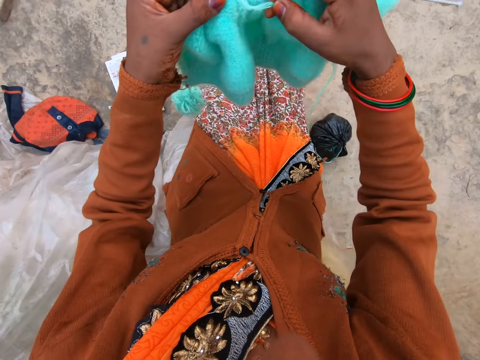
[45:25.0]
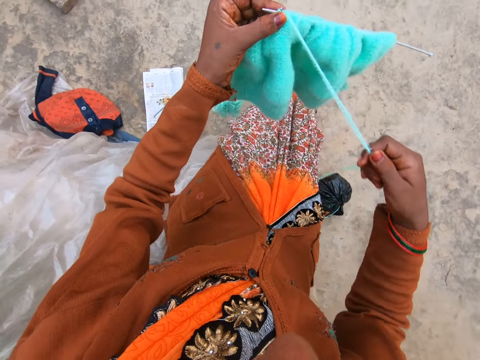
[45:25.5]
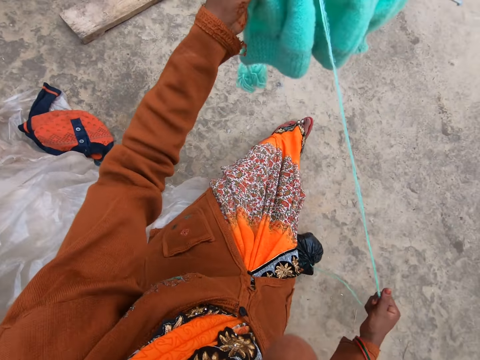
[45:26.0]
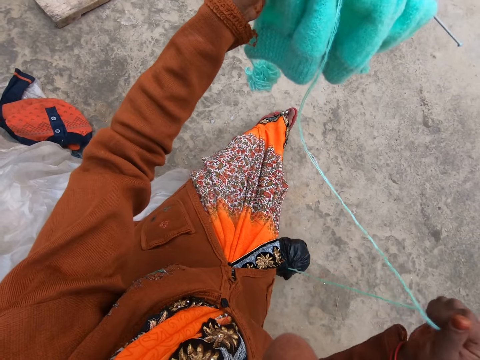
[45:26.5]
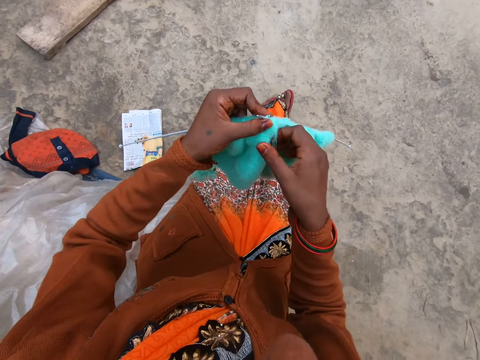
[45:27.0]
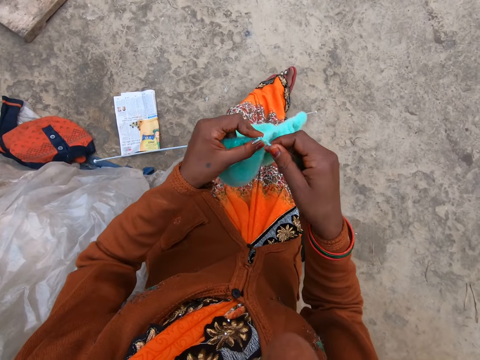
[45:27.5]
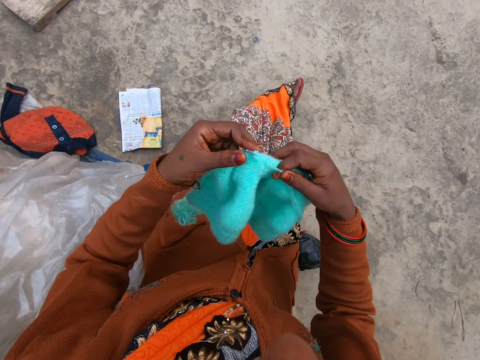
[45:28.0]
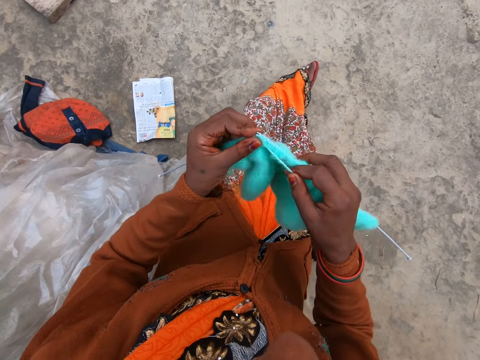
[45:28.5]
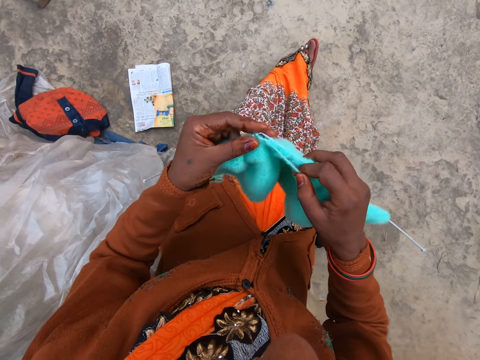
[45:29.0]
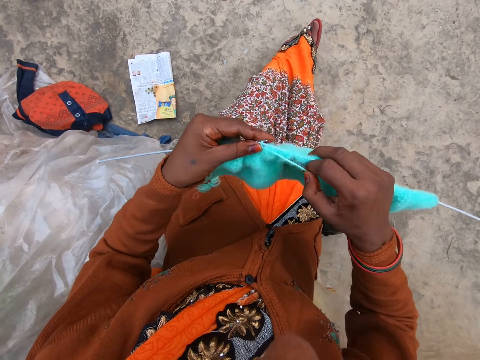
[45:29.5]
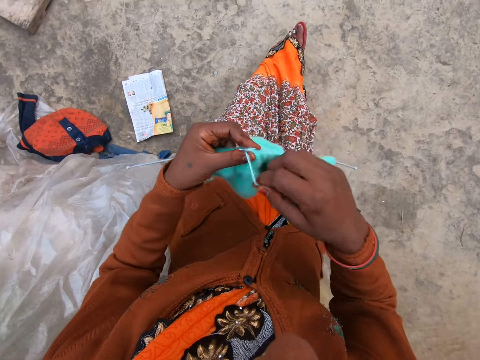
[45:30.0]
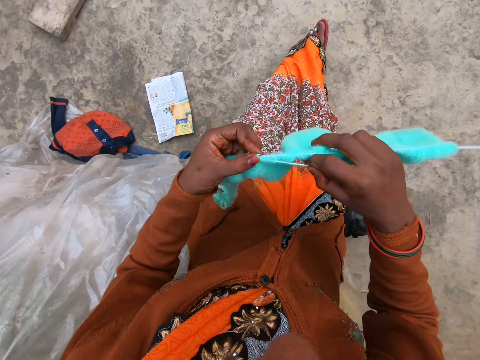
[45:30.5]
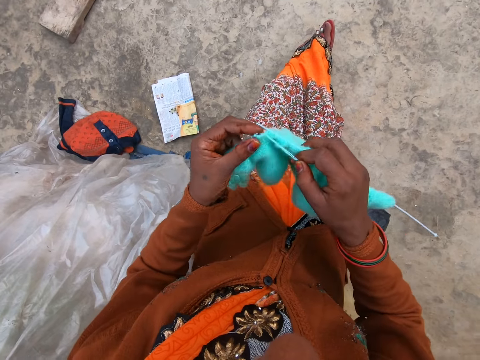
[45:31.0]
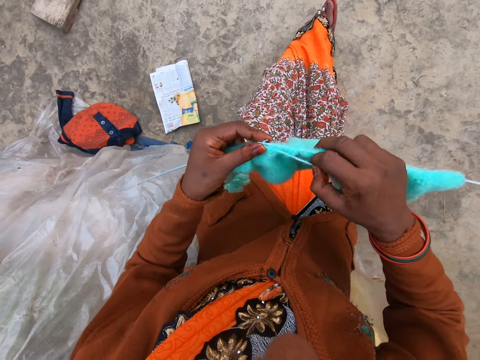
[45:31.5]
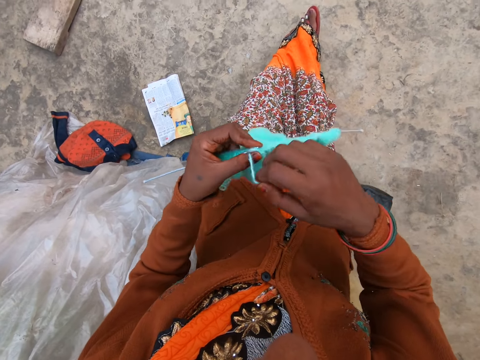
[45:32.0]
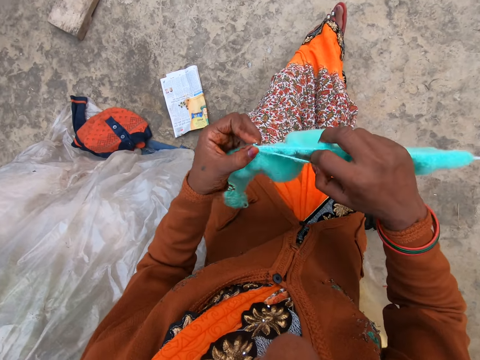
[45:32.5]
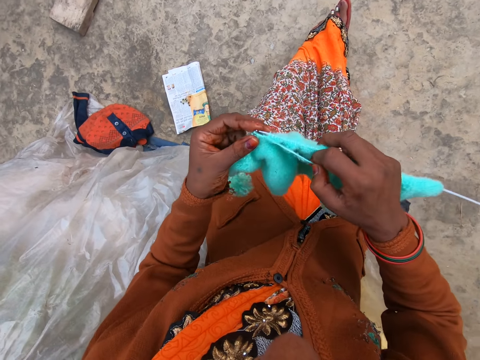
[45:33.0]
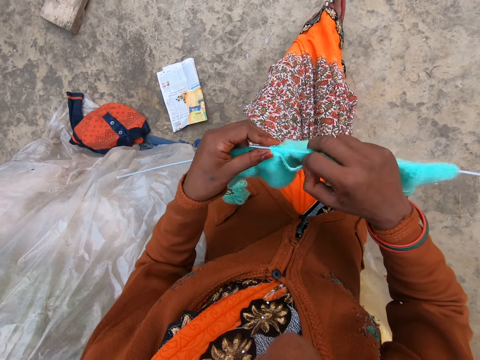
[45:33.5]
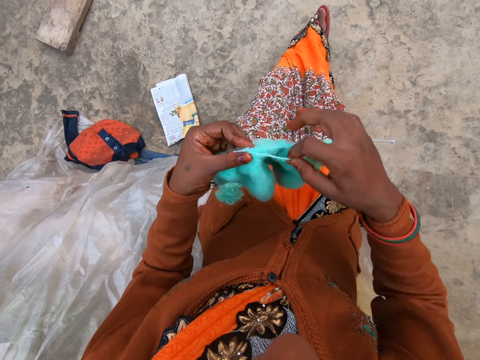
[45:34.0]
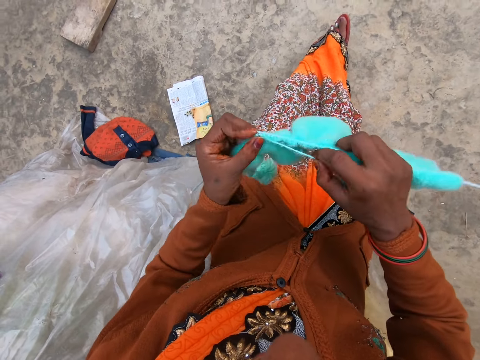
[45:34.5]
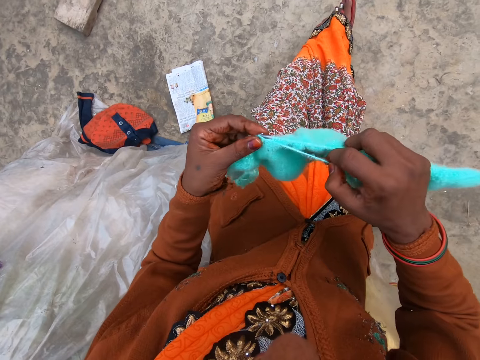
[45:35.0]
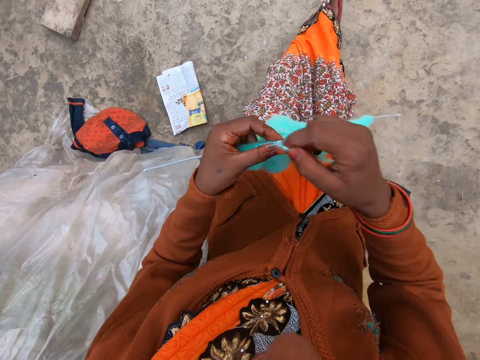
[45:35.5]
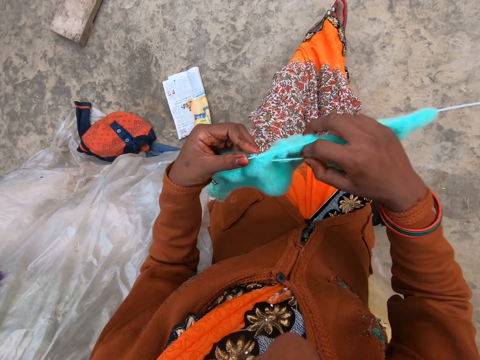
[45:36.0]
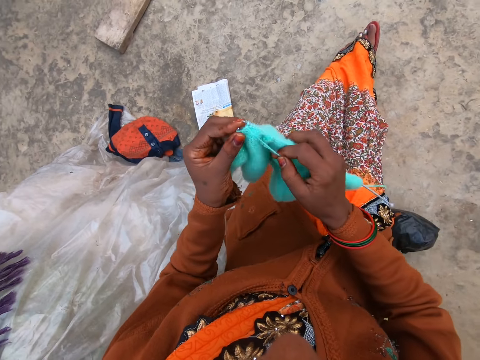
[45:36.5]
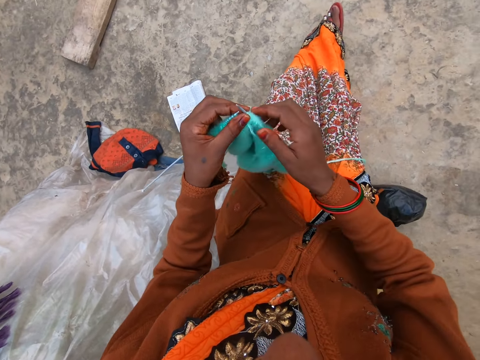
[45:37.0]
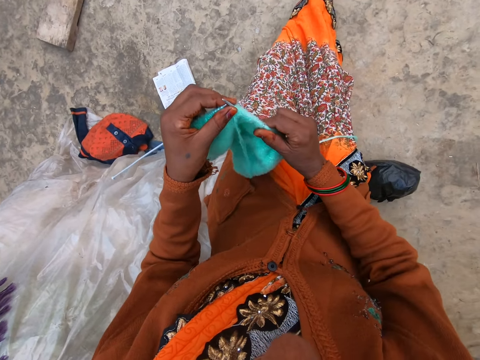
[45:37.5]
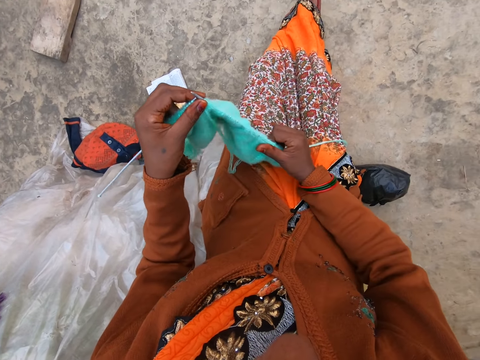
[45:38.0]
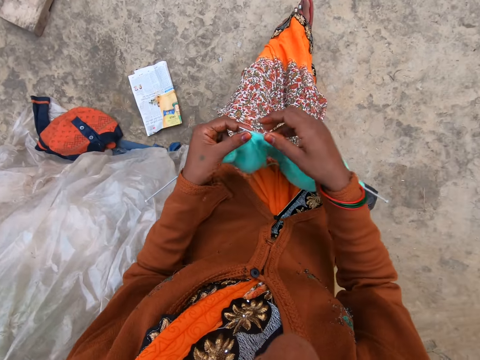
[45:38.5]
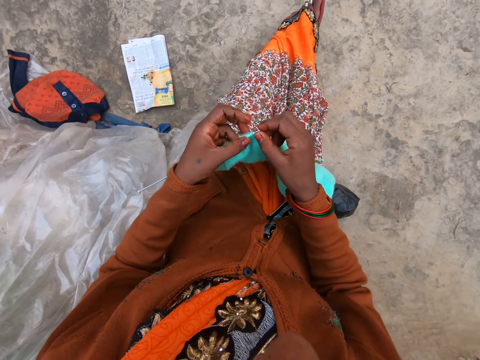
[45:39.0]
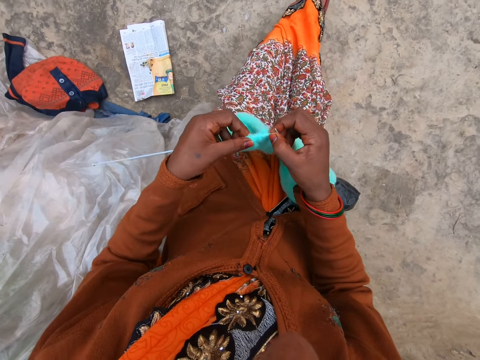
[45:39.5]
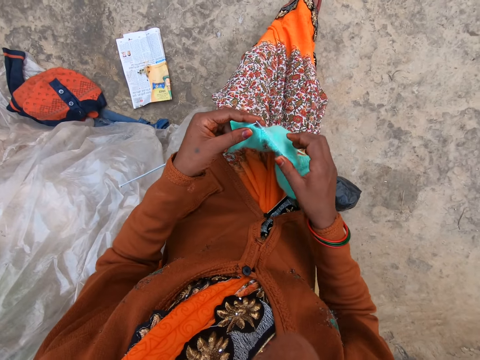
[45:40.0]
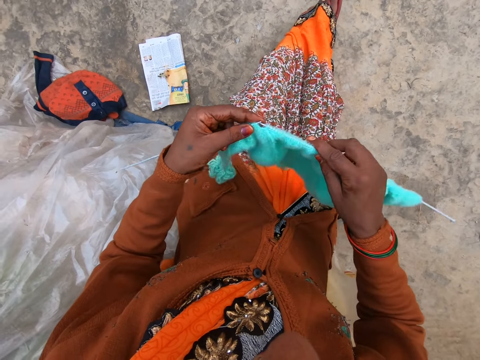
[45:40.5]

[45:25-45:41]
The camera wearer holds the knitted yarn and knitting pins with her left hand. She pulls the string of yarn with her right hand. She knits yarn with two knitting pins in both hands. She pulls a knitted fabric on a needle.

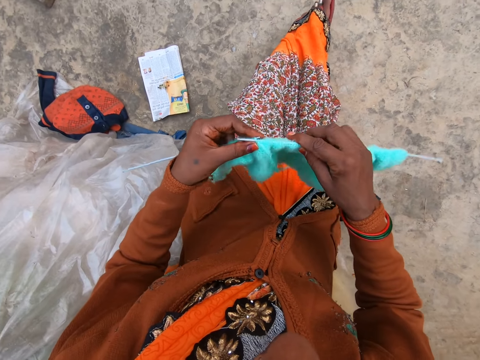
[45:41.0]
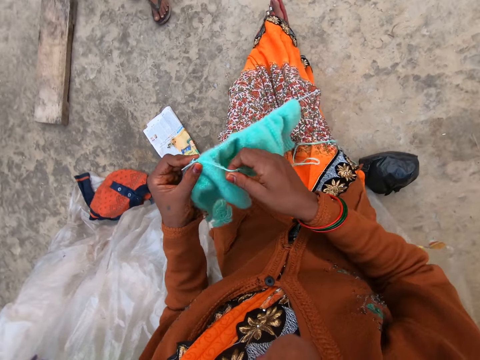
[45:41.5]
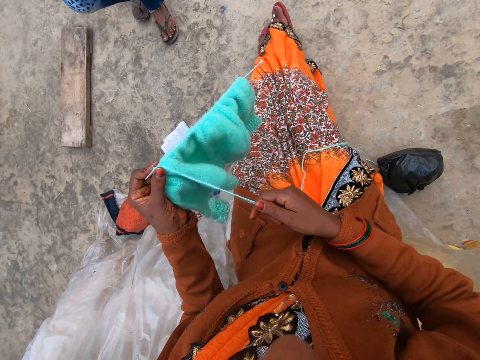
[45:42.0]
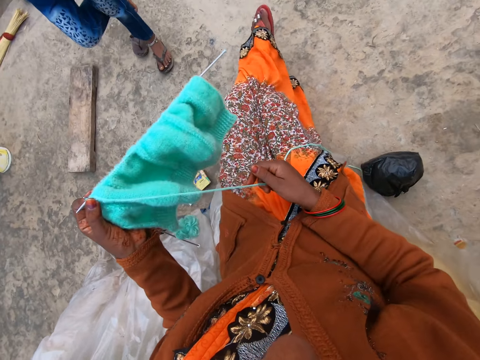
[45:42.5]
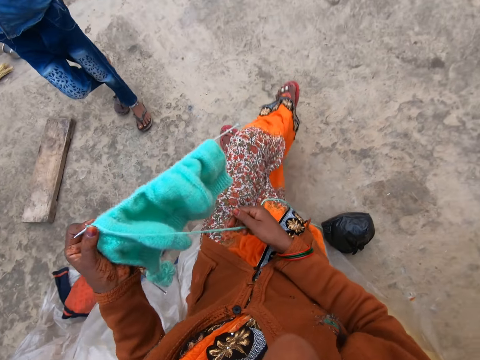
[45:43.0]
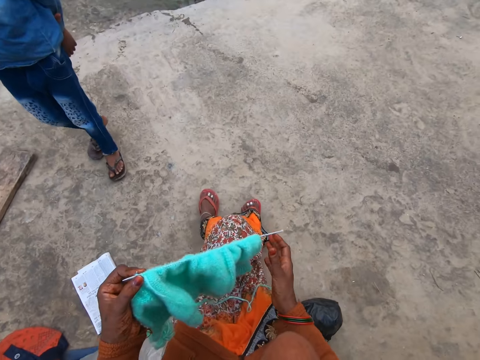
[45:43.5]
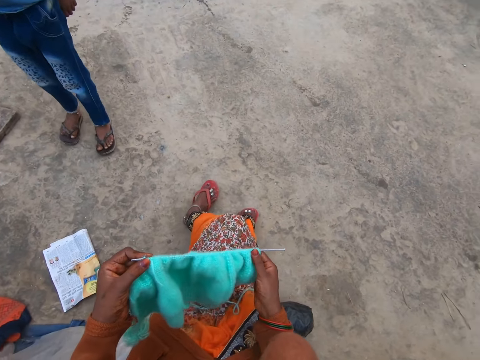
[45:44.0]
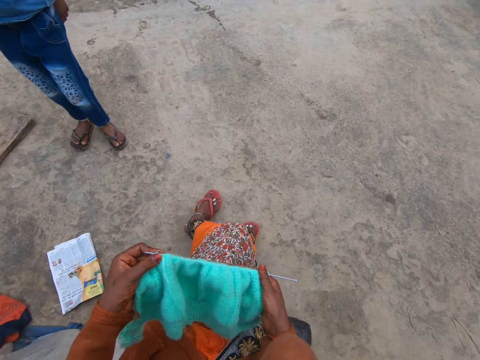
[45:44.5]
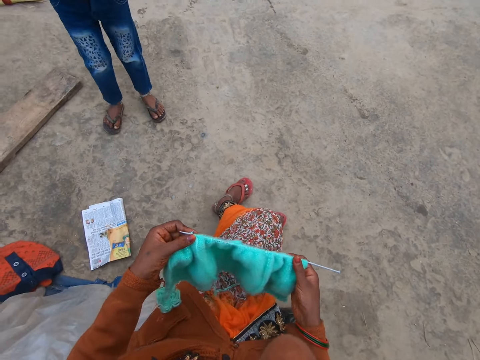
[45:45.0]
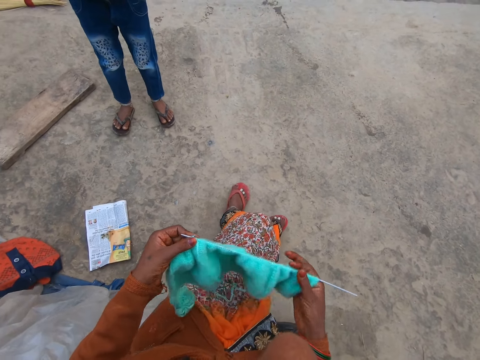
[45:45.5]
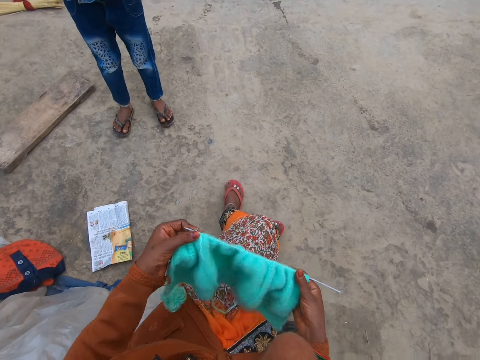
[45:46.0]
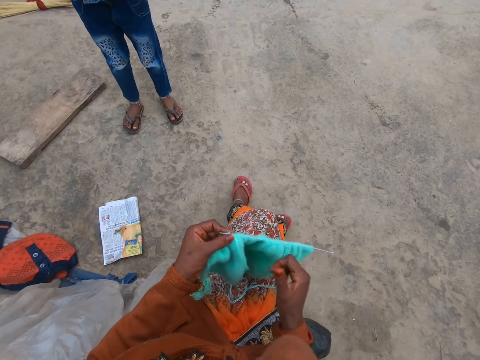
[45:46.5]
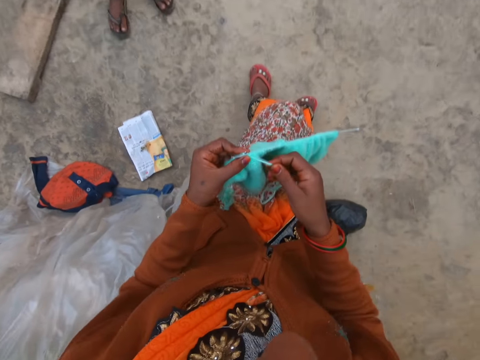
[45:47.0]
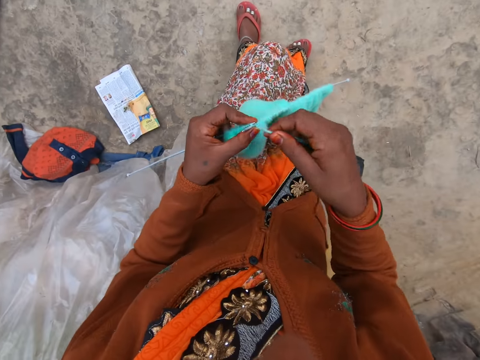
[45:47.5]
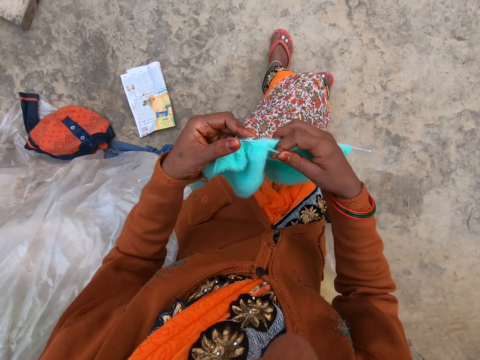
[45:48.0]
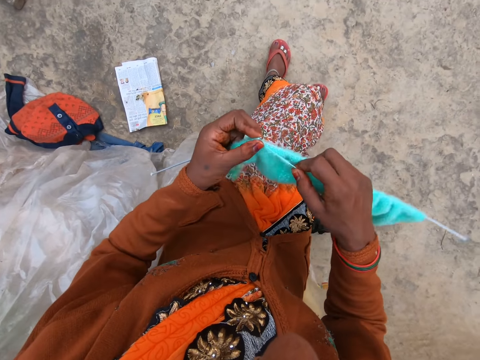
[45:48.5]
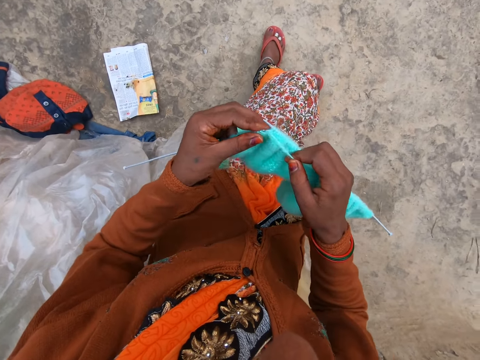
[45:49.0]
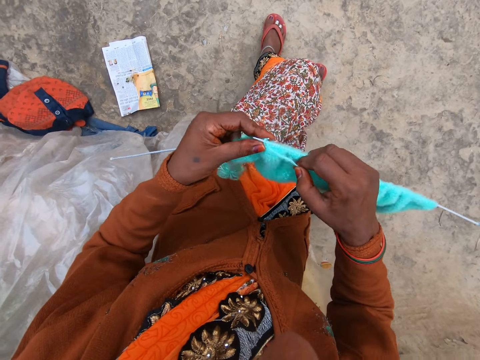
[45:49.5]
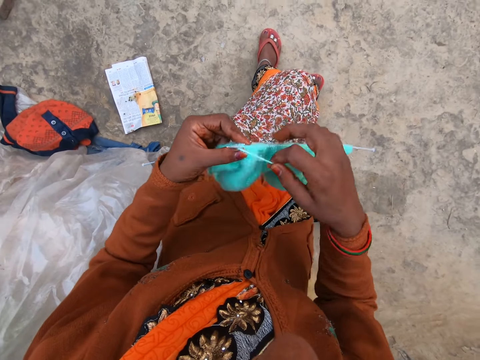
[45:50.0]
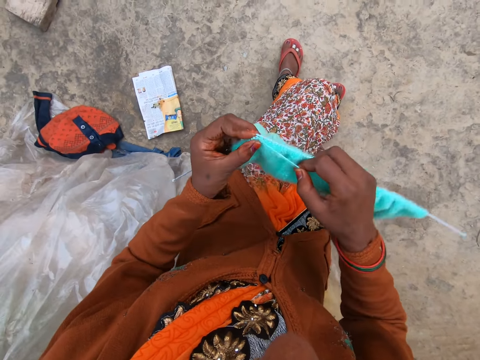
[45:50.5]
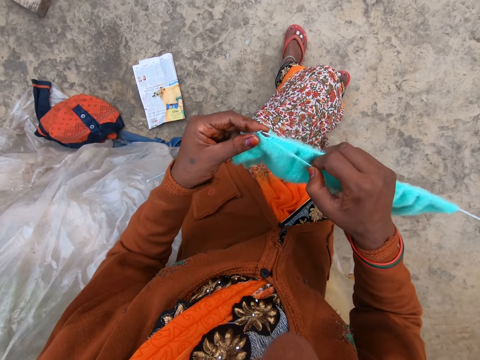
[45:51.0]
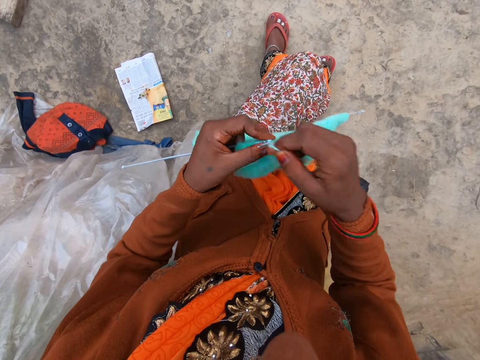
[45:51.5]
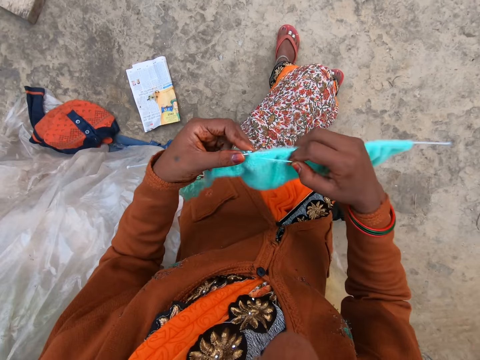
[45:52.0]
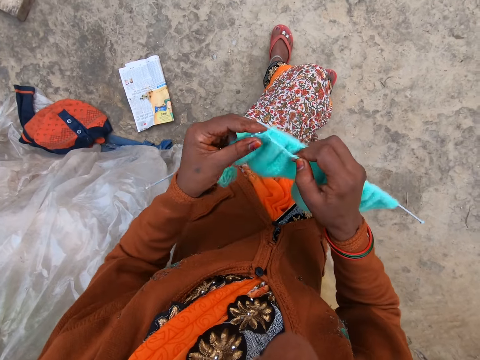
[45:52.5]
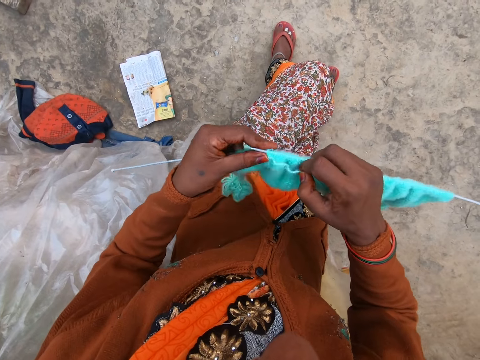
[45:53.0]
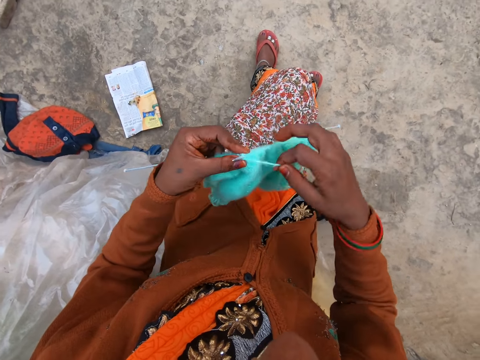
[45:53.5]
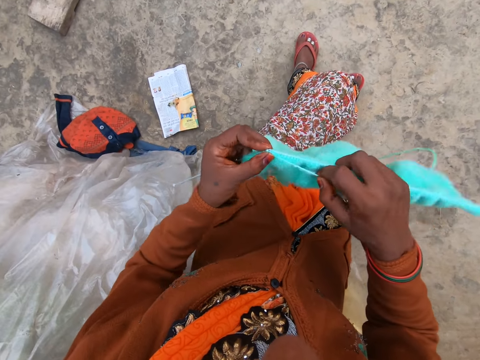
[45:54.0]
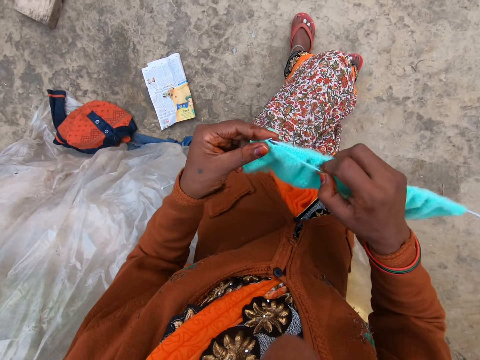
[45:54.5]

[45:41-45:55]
The camera wearer pulls a thread. She interacts with a boy. She holds the knitted yarn and knitting pins with her left hand. She holds a knitting pin with the knitted yarn with both hands. She knits yarn with two knitting pins in both hands.
